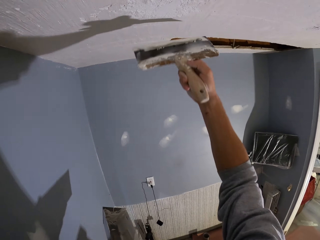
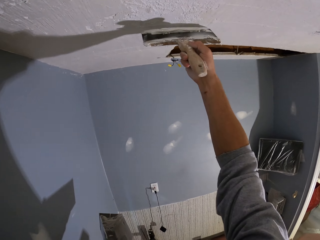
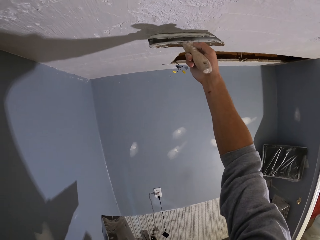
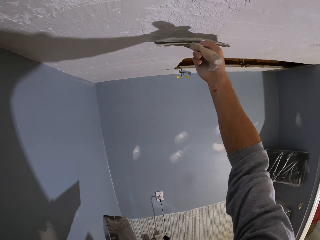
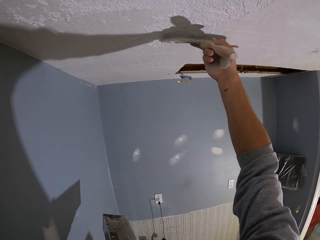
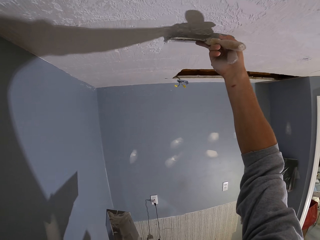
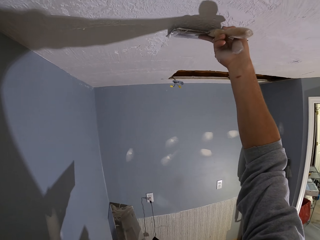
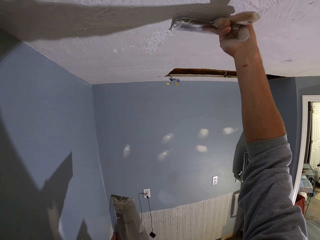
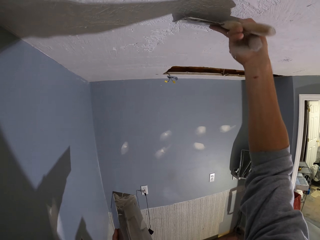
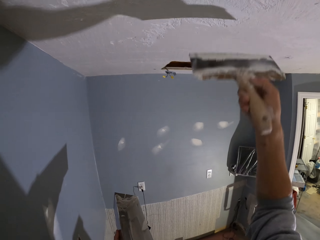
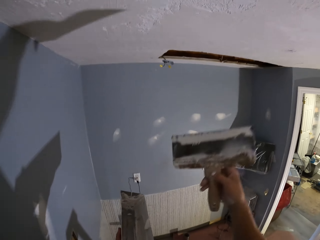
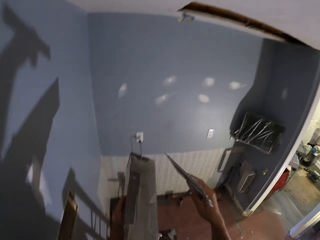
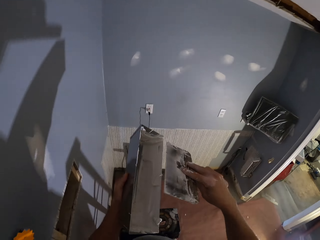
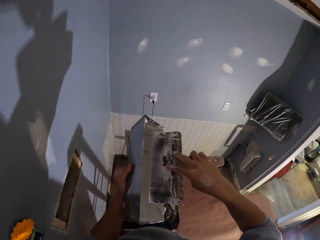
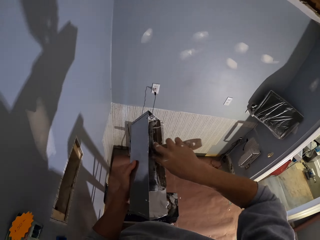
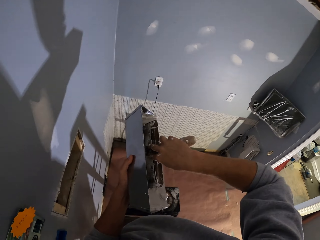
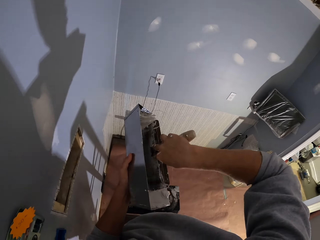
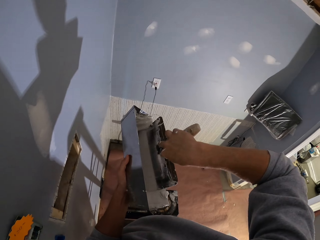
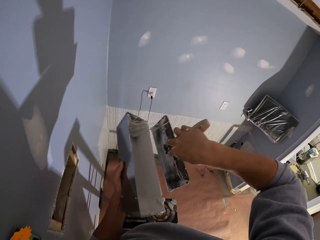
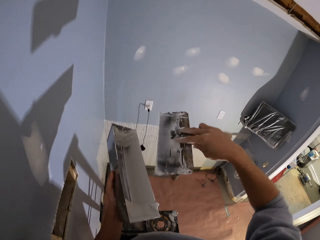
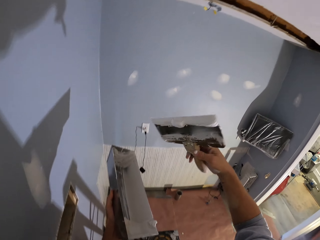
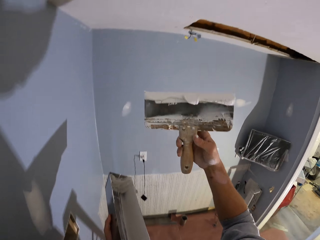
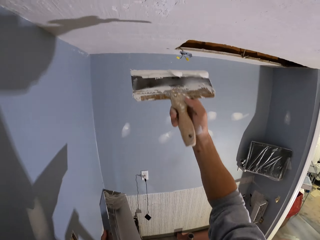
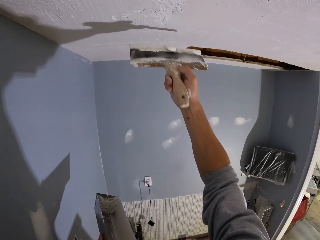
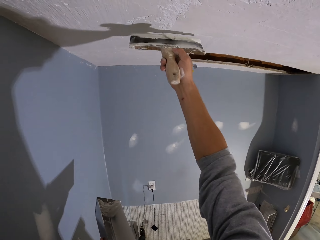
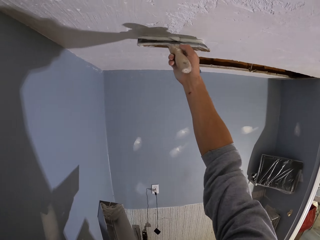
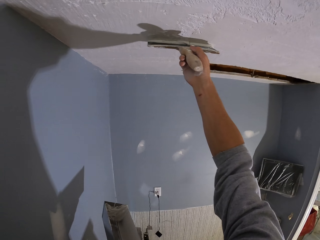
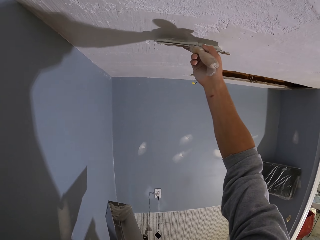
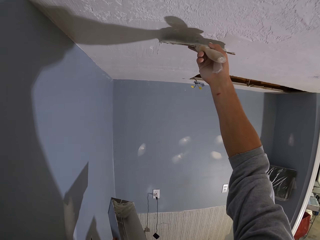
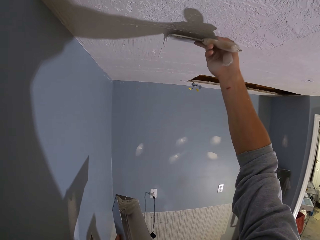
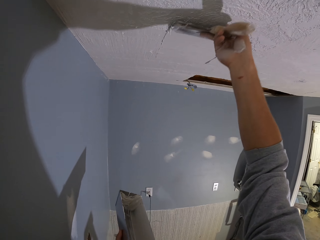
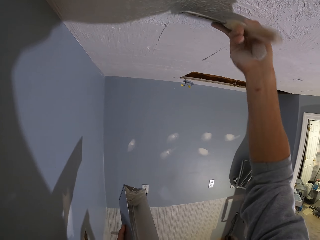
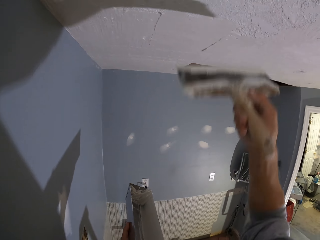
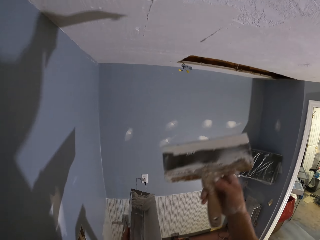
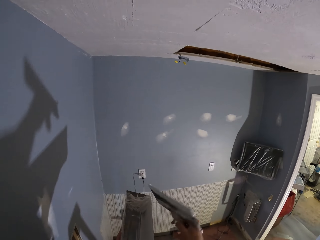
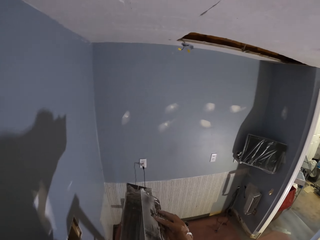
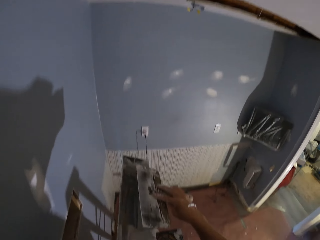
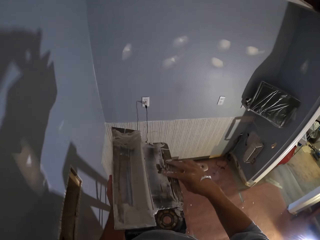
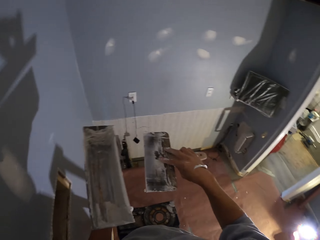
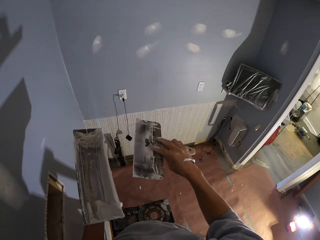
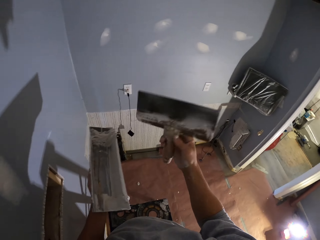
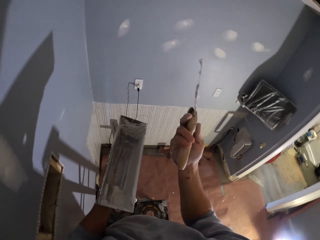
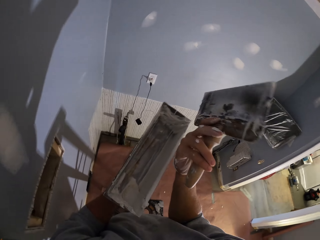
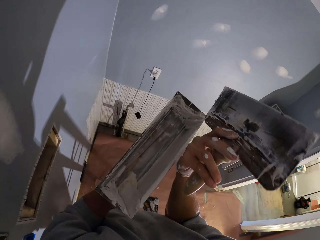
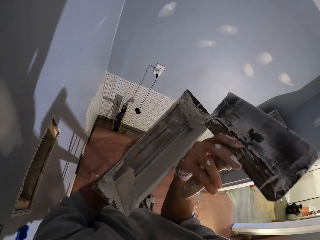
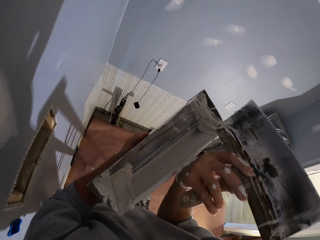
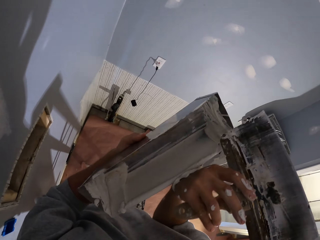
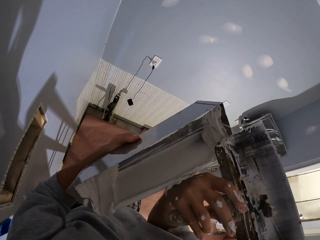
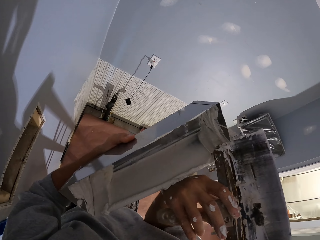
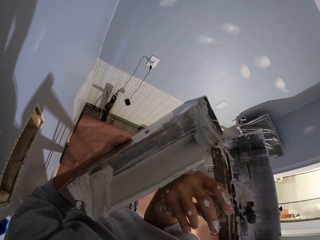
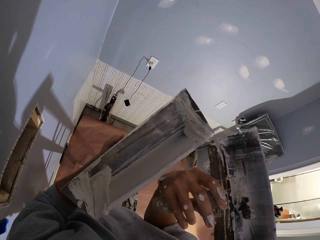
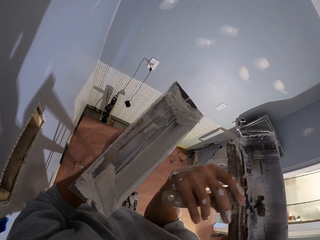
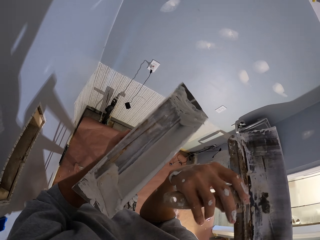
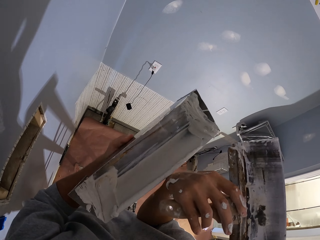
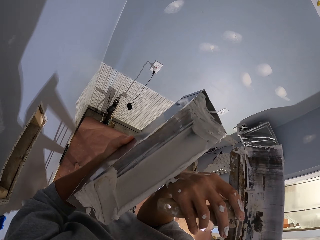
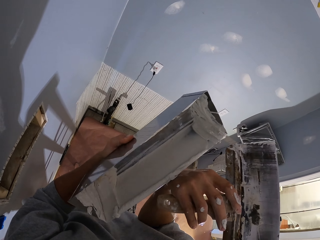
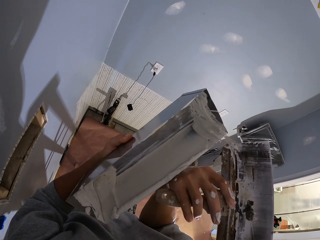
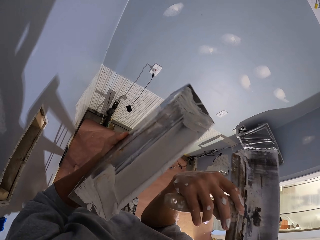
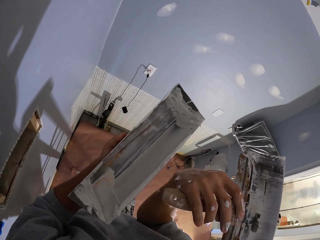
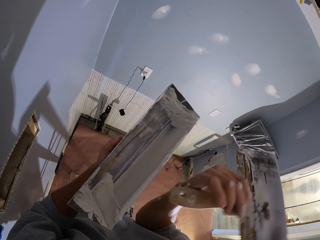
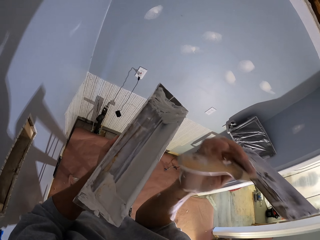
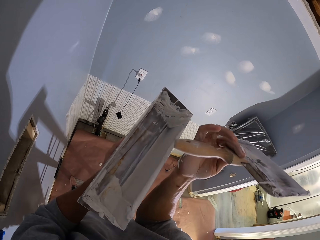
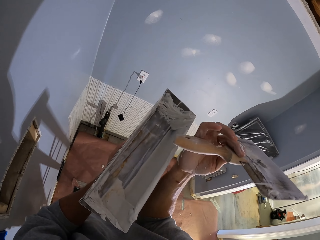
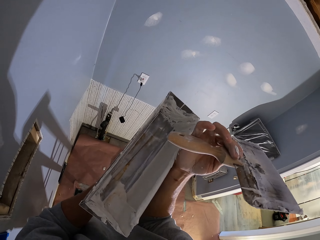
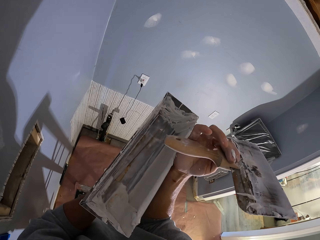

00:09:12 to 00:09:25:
The camera wearer applies the paint on the wall. He picks the paint from the paint can. He picks the paint with the shovel from the can. He applies paint on the wall or ceiling. He rubs the paint brush on the paint can. He looks at his hands. He rubs the hand on the paint can.

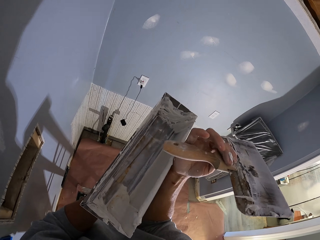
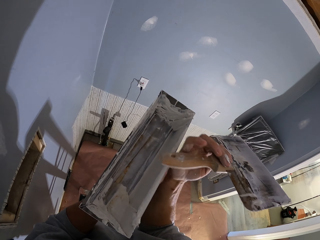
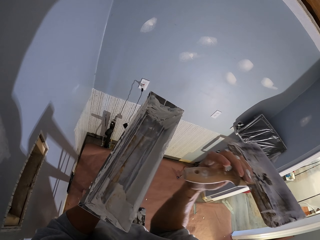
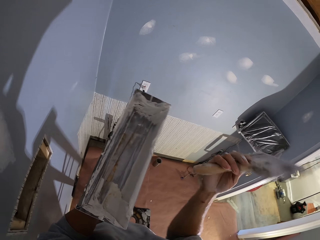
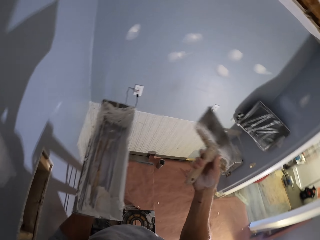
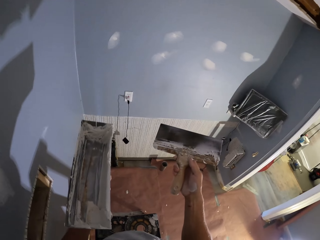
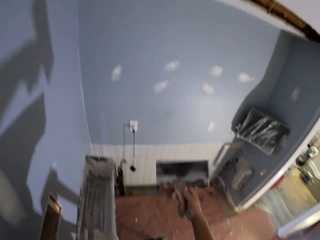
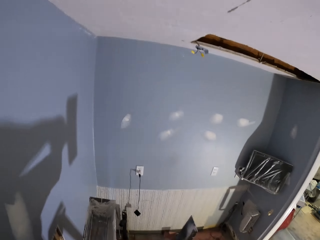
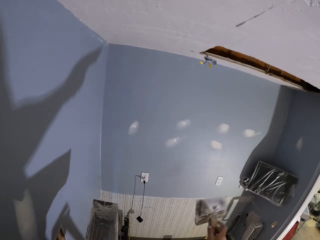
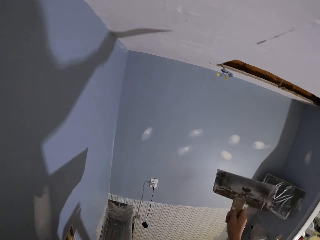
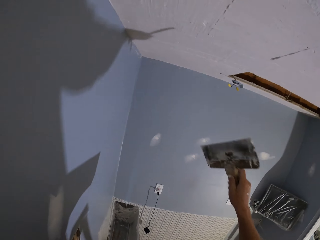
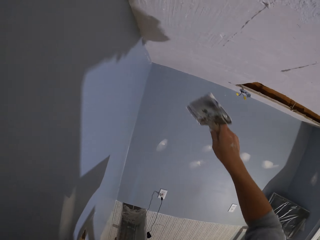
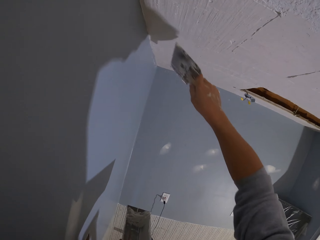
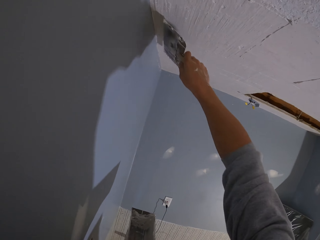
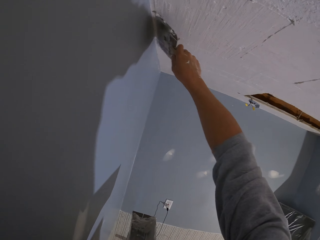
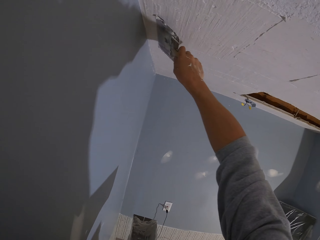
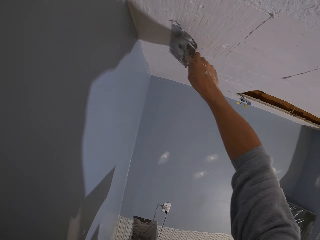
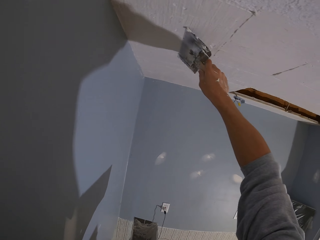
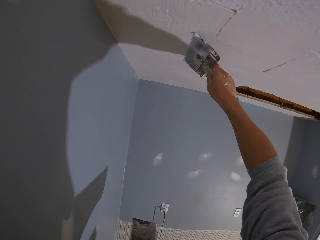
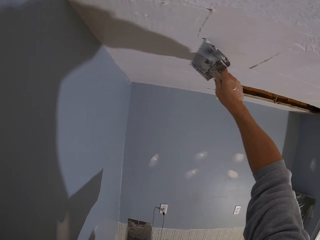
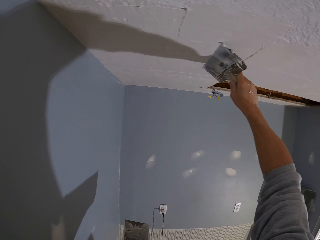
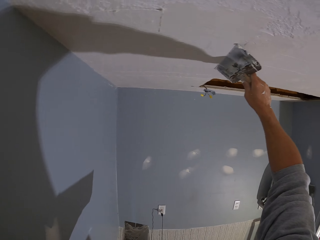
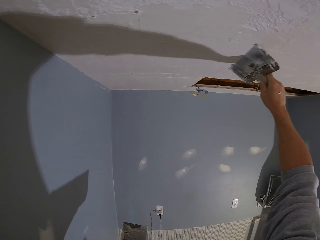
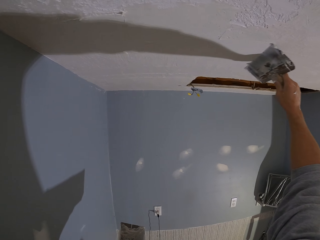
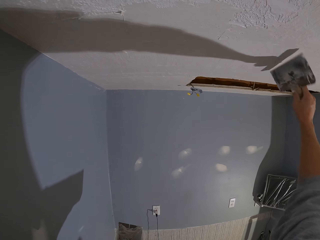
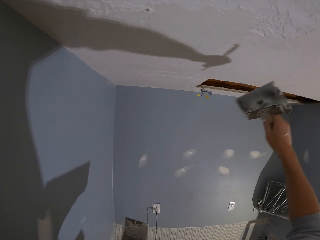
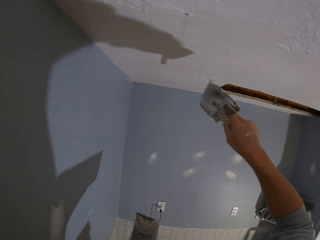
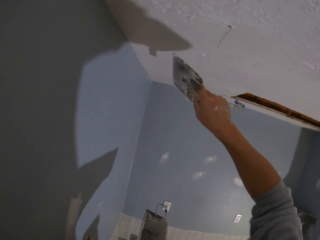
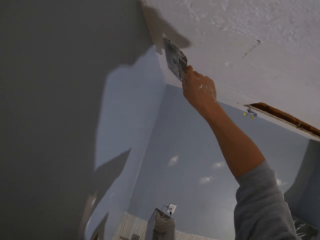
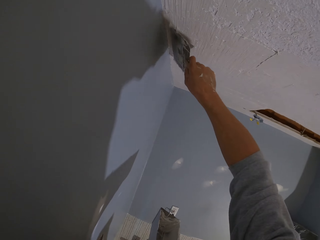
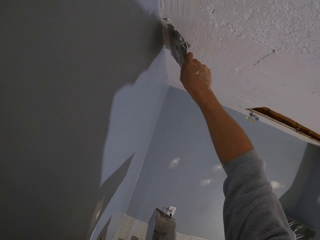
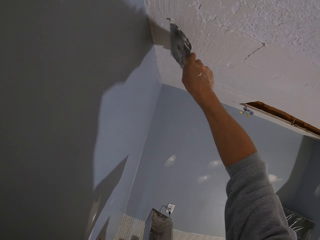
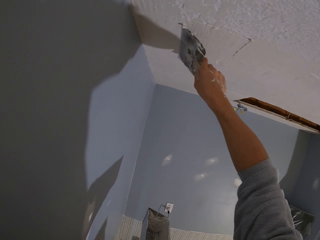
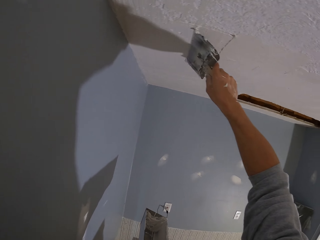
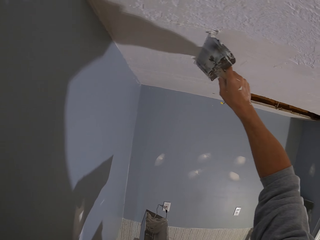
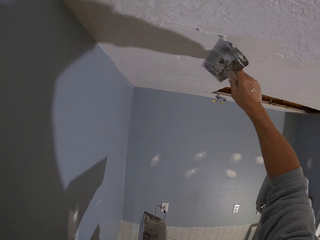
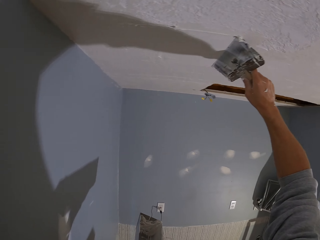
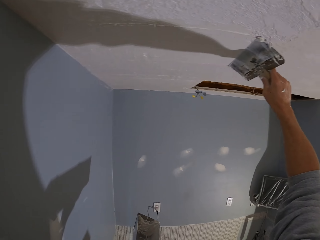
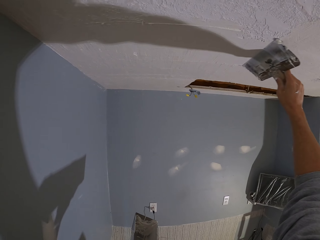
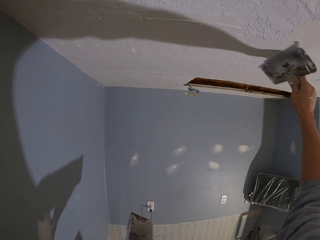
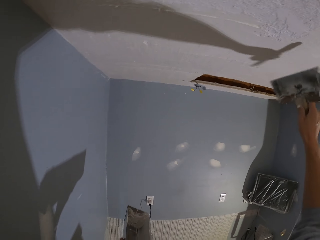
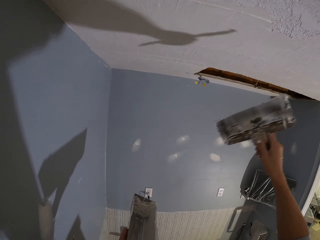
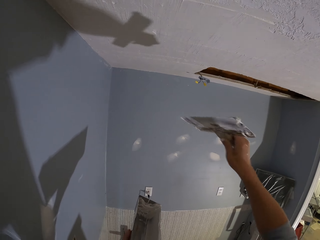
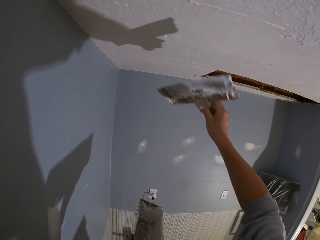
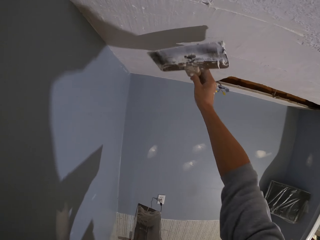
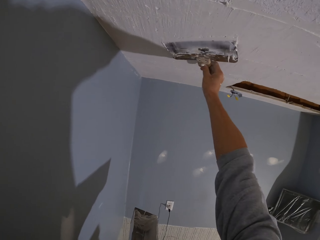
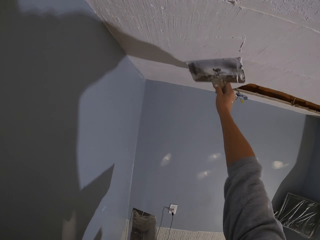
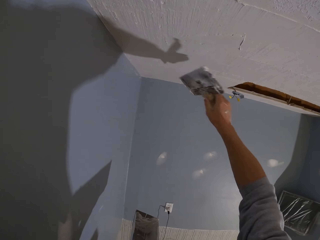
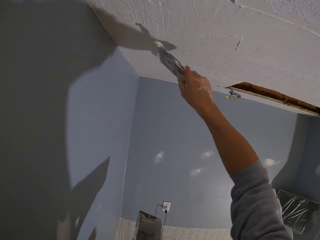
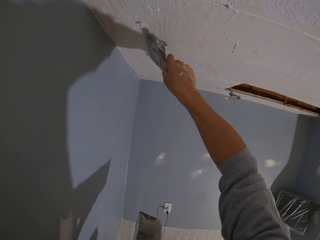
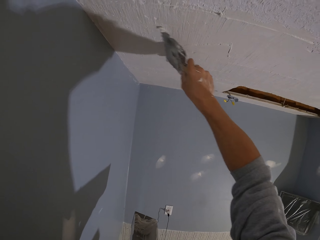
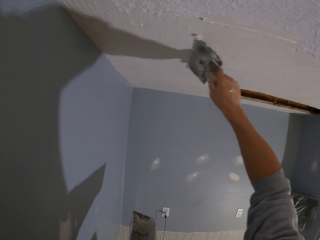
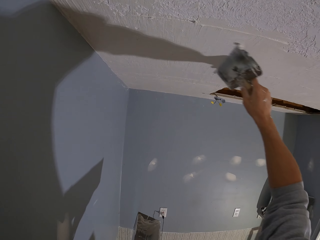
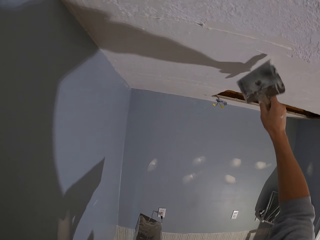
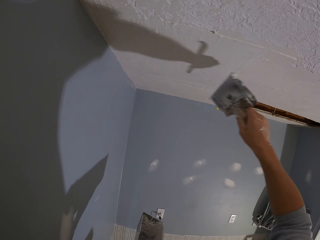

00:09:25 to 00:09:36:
The camera wearer applies paint on the ceiling or wall.
